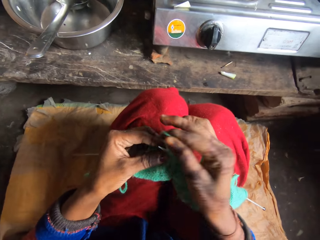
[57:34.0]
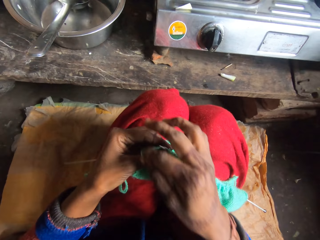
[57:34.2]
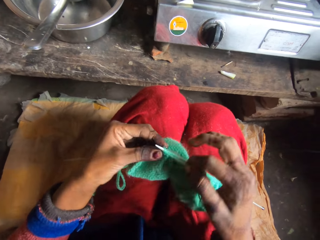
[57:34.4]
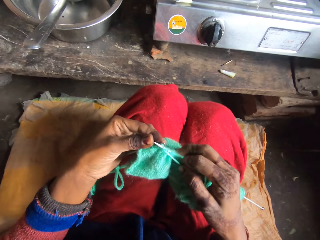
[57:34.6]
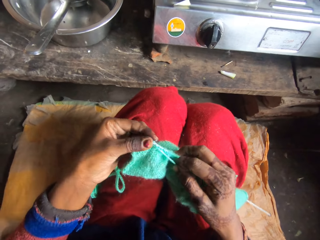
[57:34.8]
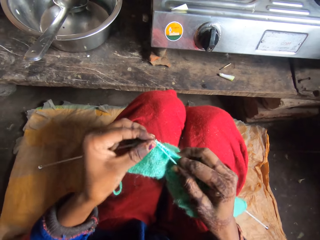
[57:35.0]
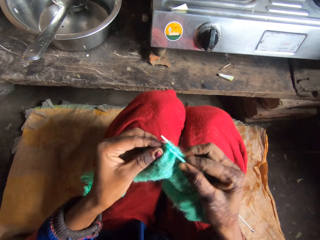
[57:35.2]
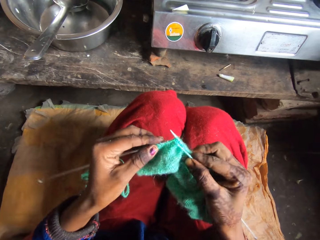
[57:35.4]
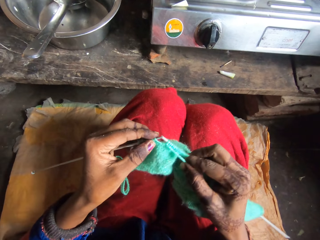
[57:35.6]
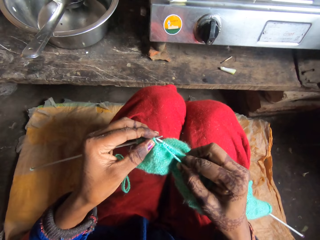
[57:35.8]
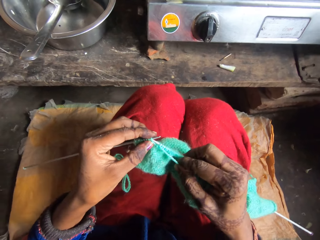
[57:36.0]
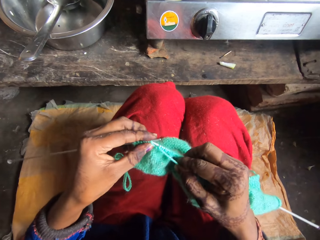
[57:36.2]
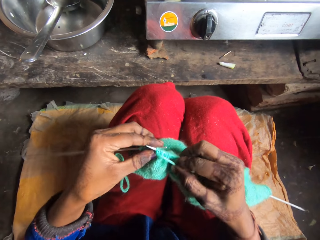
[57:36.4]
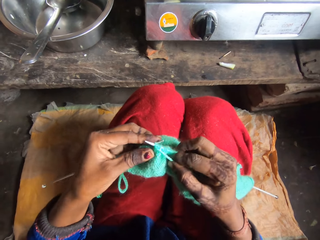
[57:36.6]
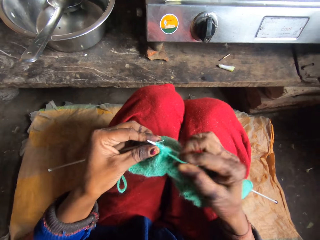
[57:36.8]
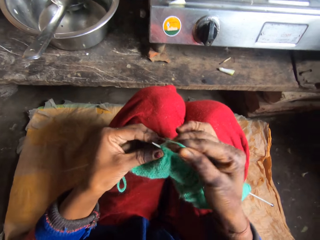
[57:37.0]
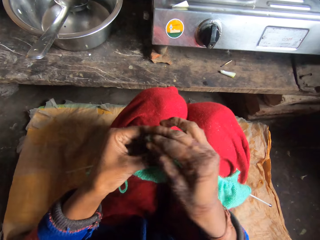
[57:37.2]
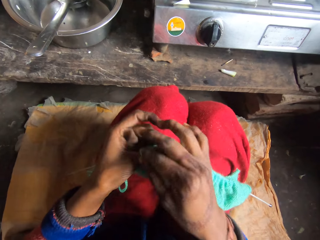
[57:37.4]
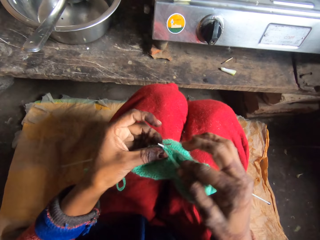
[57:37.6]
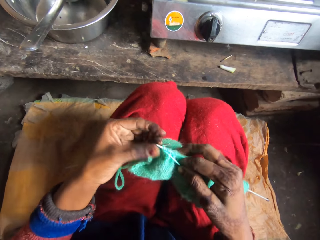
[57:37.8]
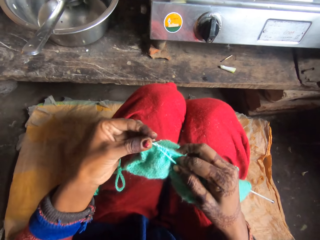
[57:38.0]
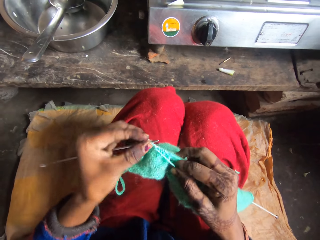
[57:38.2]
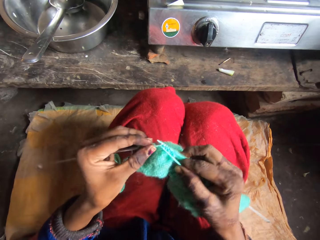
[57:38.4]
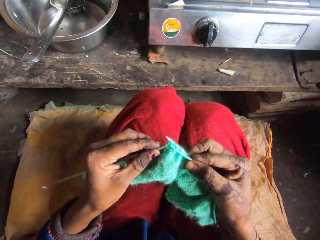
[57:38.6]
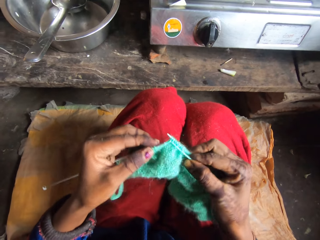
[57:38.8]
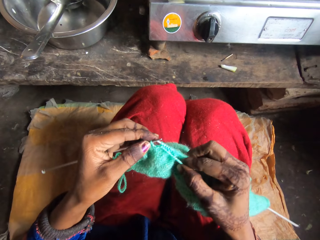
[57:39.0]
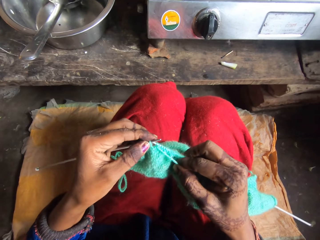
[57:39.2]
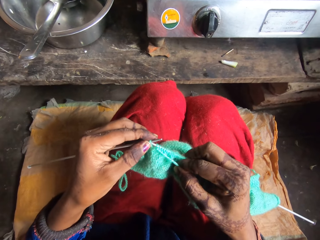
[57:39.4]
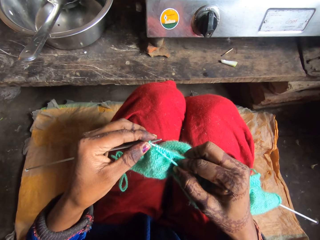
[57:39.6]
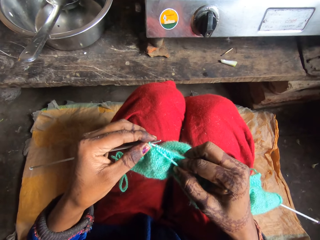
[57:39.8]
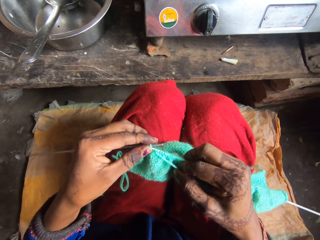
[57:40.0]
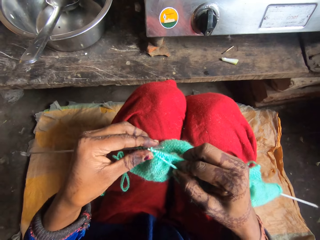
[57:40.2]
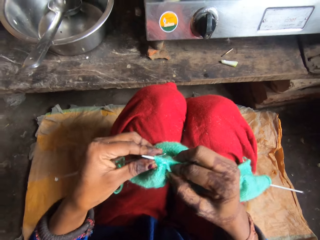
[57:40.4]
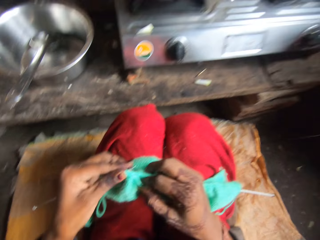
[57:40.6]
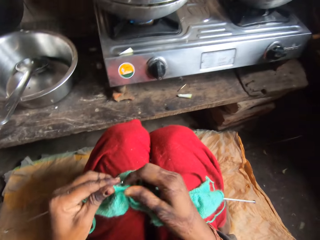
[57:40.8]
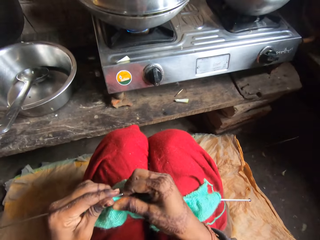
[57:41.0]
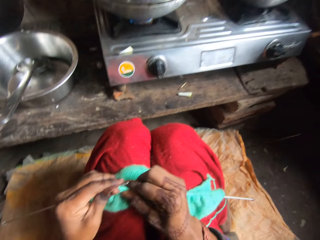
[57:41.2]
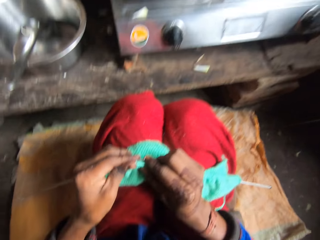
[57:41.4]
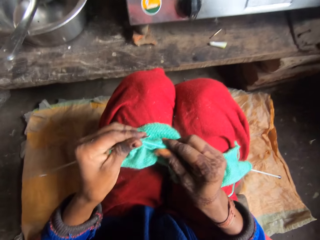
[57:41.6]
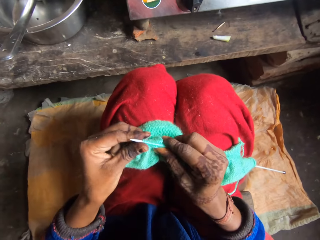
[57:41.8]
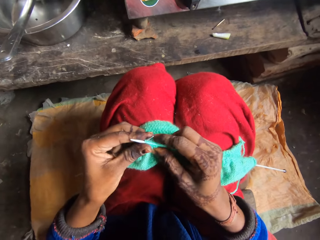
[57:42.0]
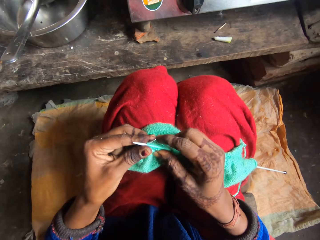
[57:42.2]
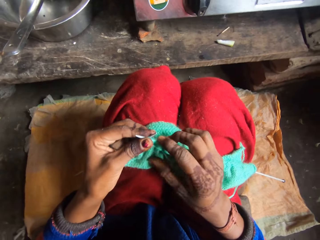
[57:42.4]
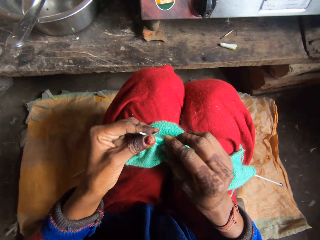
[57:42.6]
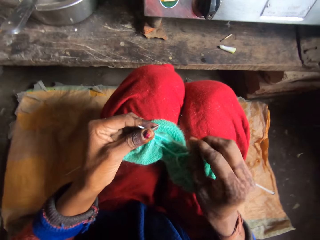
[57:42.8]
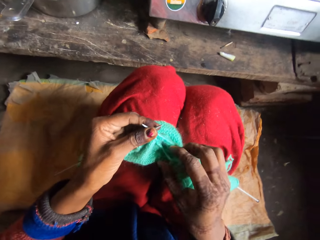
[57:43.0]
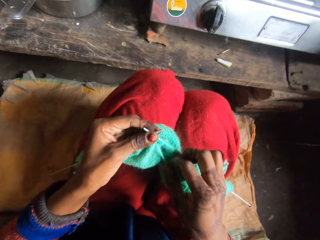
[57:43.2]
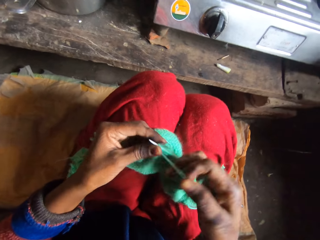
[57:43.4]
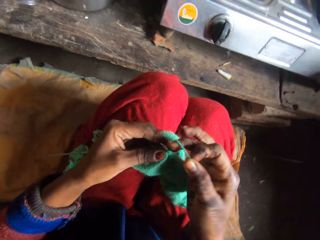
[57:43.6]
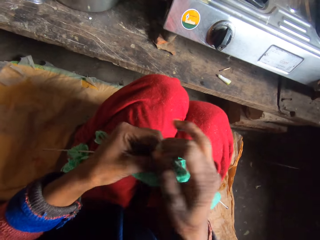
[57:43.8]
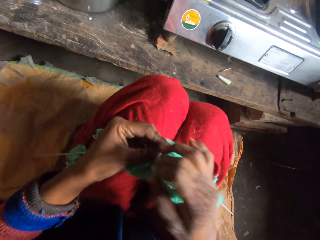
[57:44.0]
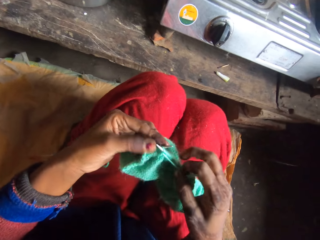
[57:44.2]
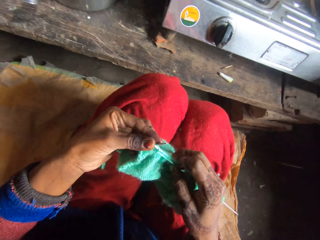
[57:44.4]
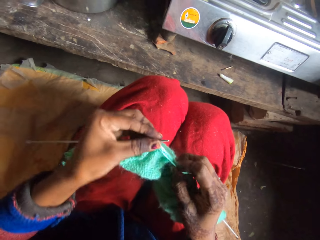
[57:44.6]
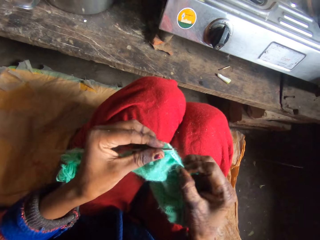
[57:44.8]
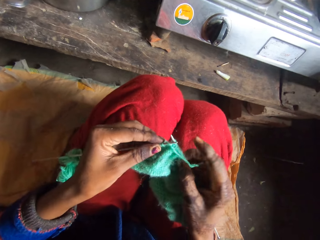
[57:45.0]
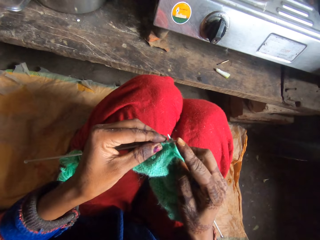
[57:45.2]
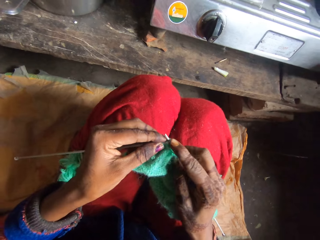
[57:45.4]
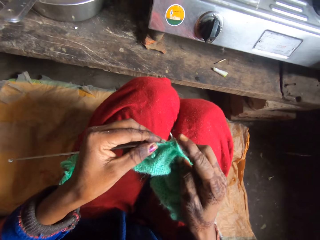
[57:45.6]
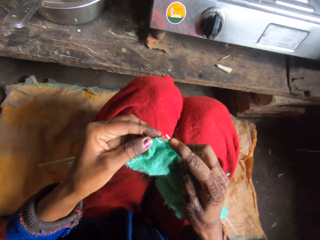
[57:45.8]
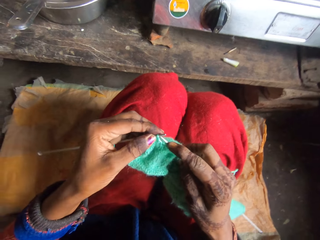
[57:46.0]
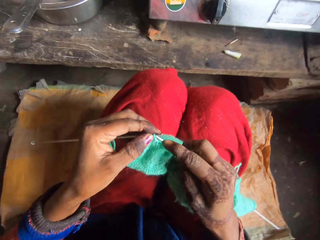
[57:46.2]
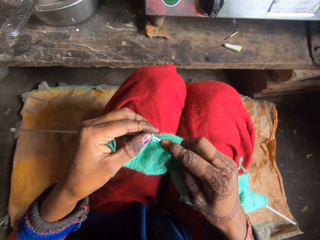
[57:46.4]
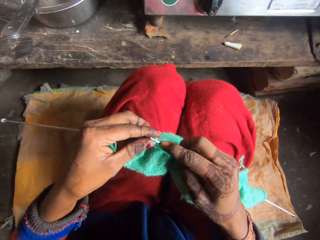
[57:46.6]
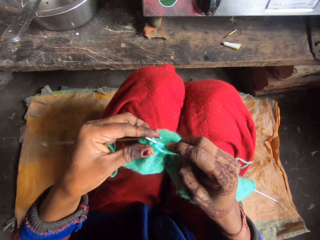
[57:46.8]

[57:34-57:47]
The camera wearer rolls the yarn over the needle. They knit the yarn with the needle. They roll the yarn over the needle and knit the yarn with the needle. They adjust the yarn in the needle. They roll the yarn over the needle and knit the yarn with the needle.

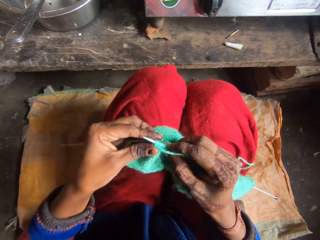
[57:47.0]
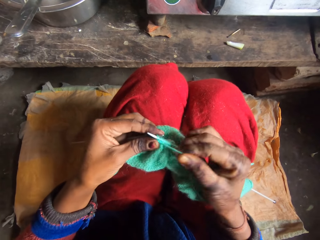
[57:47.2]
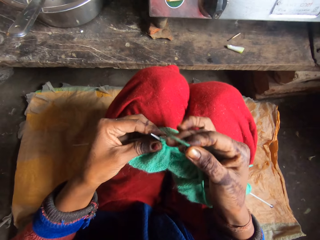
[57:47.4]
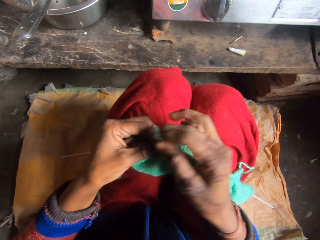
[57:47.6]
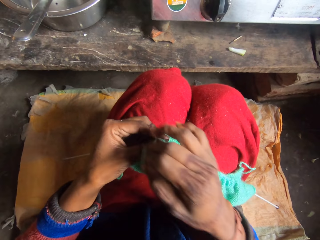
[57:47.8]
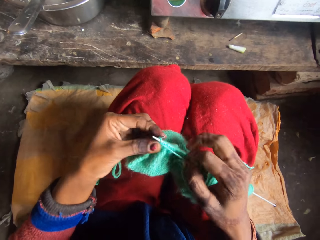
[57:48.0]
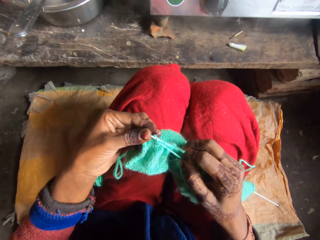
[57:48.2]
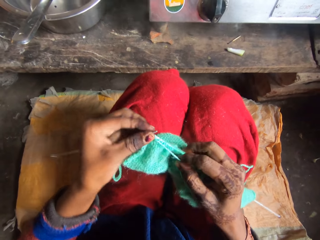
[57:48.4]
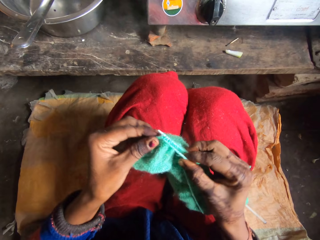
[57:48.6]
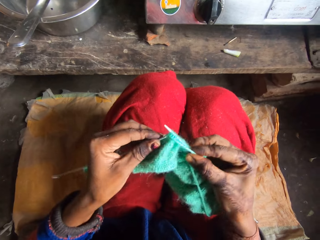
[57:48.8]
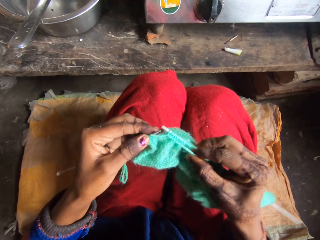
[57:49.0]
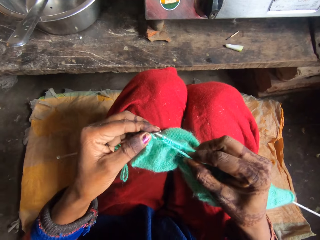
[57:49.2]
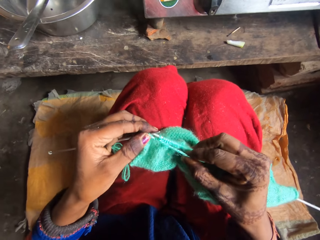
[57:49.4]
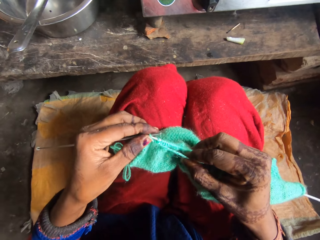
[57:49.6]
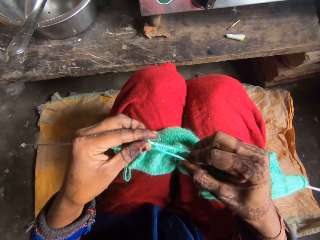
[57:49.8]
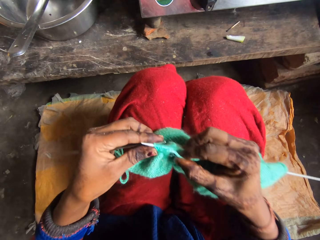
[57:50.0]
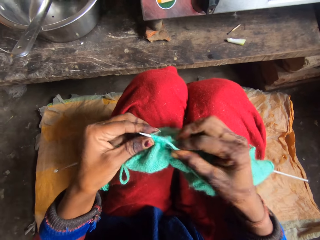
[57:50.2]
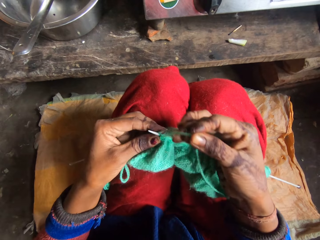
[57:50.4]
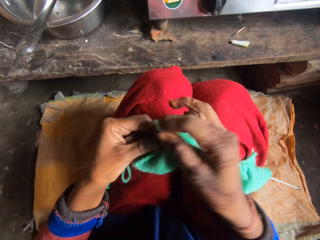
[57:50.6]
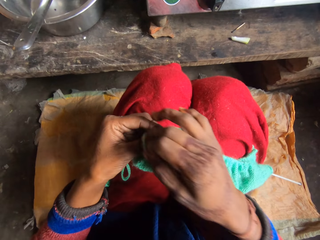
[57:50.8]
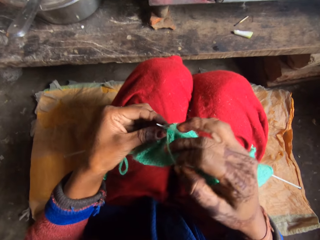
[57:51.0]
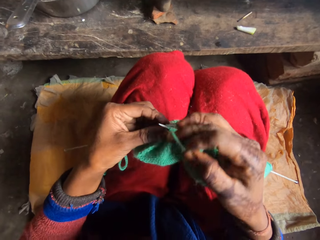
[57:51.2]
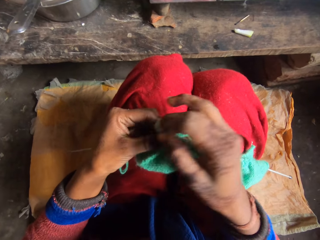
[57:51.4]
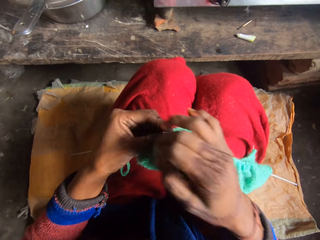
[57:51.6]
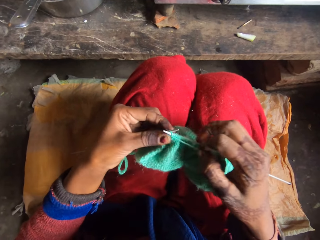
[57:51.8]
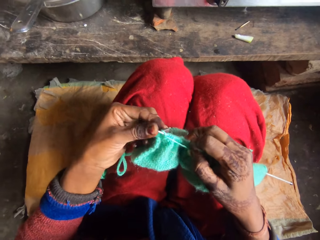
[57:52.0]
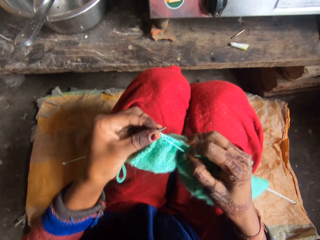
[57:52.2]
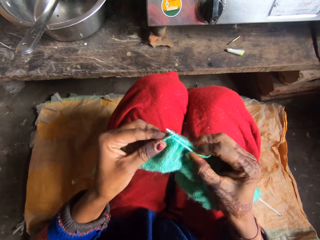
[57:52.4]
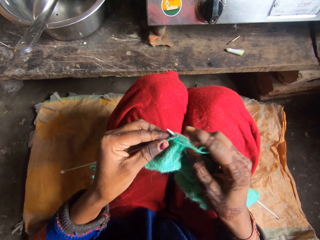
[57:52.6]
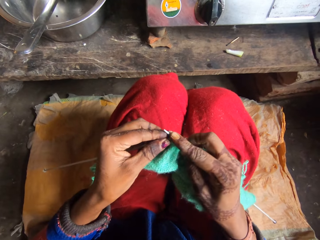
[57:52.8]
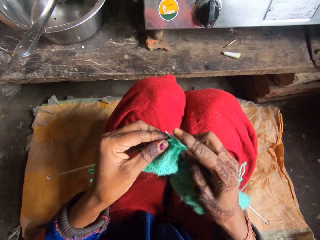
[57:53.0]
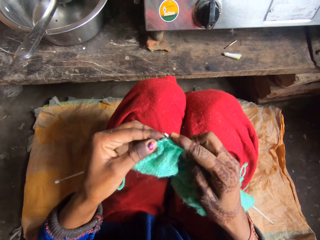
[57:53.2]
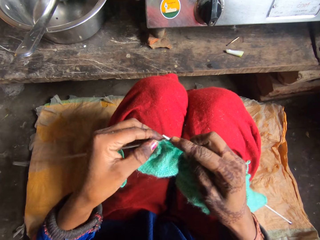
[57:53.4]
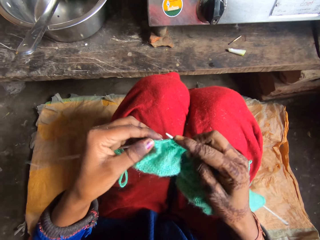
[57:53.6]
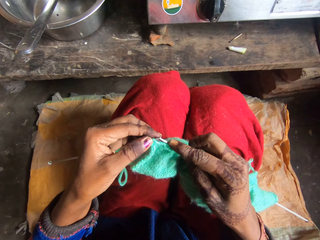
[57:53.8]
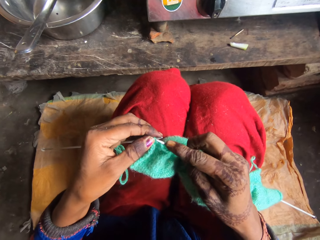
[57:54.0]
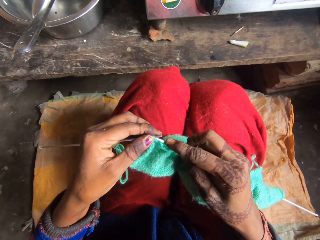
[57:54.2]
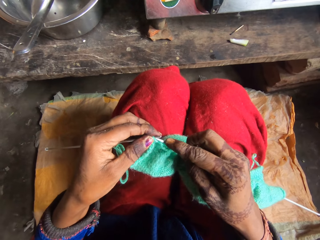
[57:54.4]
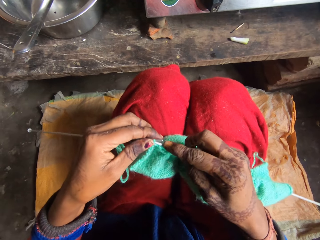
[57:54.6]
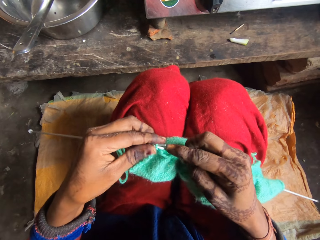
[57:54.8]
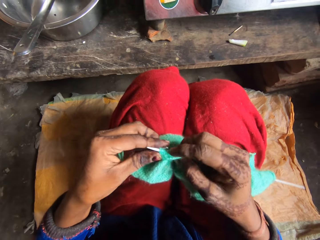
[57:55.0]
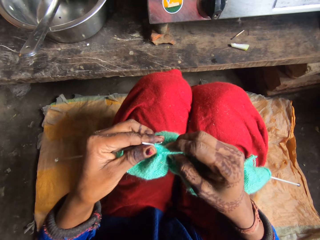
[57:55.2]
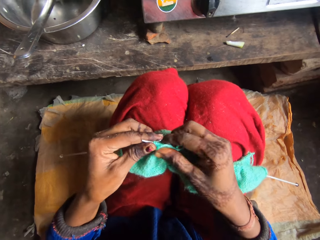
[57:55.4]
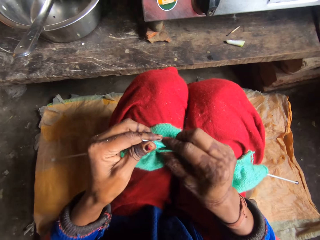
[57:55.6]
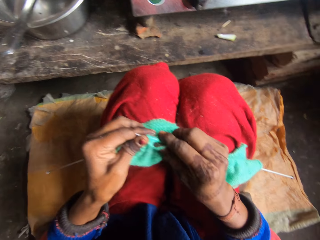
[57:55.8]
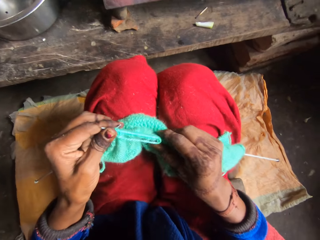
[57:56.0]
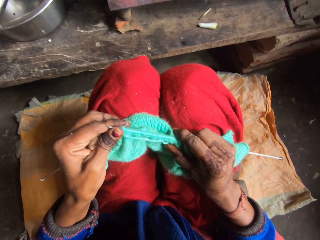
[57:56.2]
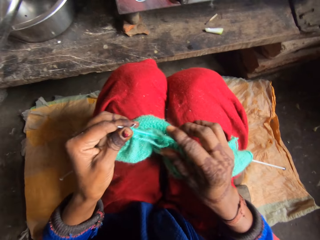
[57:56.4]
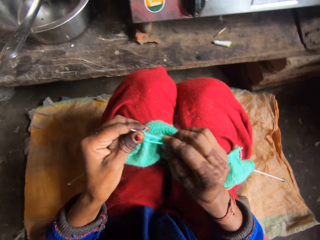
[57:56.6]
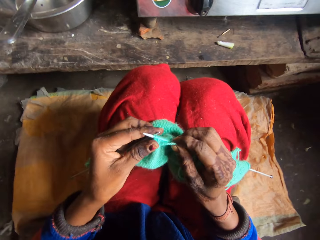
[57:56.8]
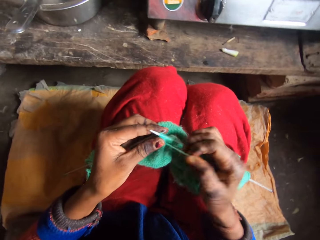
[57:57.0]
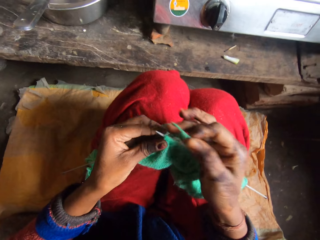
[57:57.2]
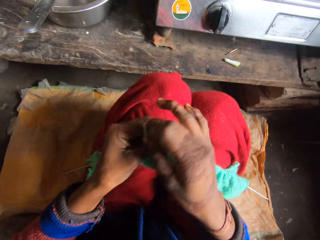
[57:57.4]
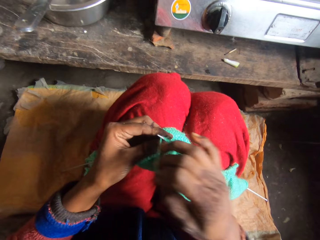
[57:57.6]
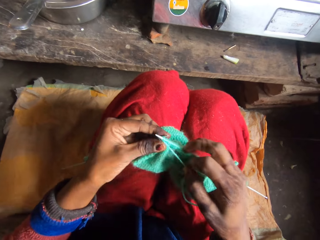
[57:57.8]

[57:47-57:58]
The camera wearer rolls the yarn over the needle. They knit the yarn with the needle. They roll the yarn over the needle and knit the yarn with the needle. They adjust the yarn in the needle. They push the fabric. They roll the yarn over the needle.
